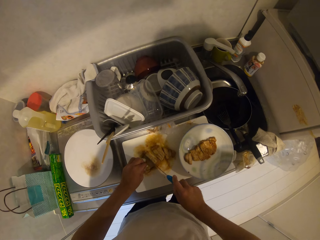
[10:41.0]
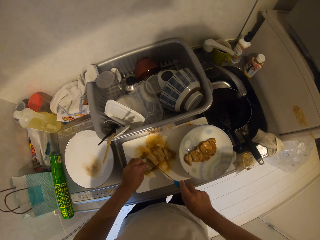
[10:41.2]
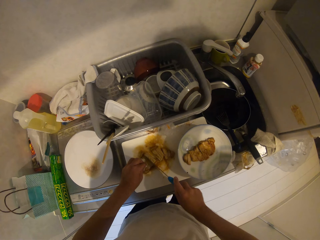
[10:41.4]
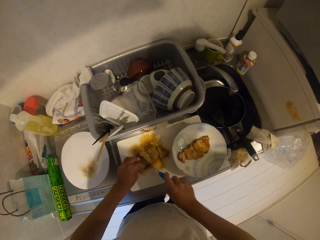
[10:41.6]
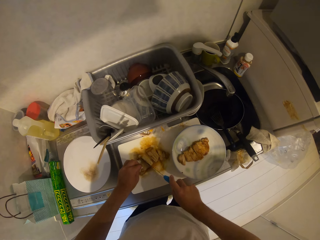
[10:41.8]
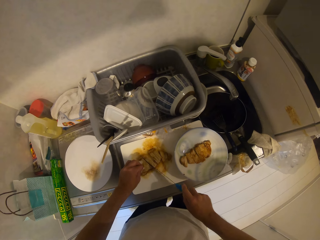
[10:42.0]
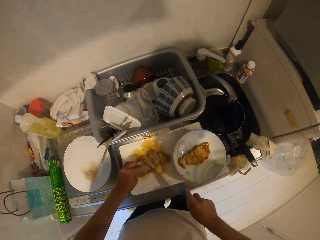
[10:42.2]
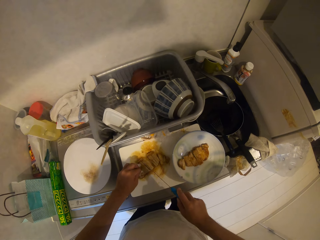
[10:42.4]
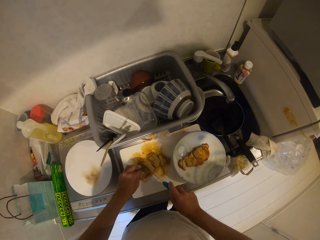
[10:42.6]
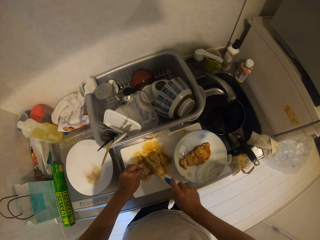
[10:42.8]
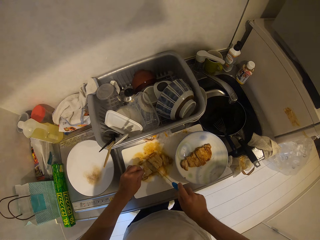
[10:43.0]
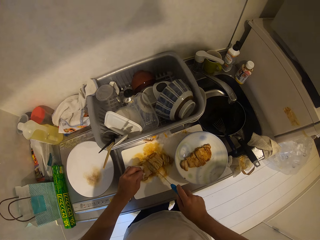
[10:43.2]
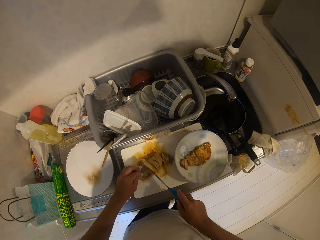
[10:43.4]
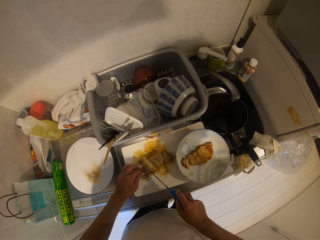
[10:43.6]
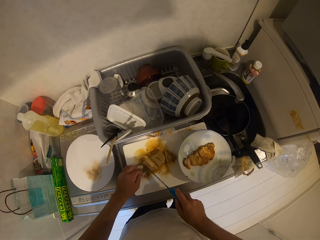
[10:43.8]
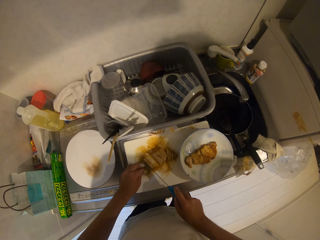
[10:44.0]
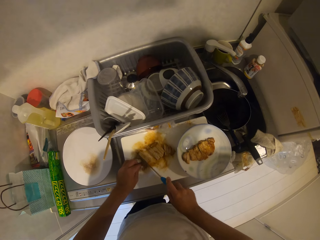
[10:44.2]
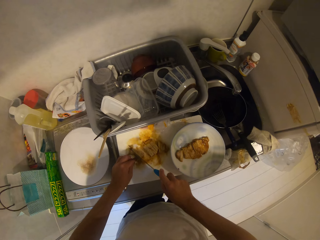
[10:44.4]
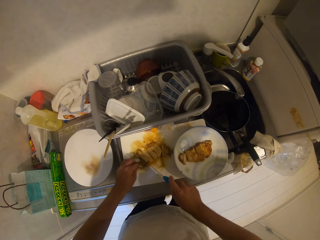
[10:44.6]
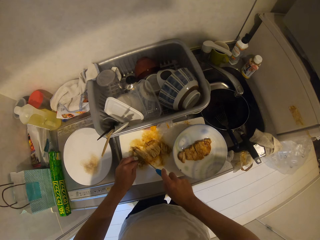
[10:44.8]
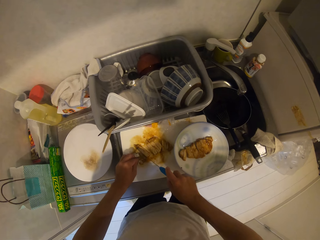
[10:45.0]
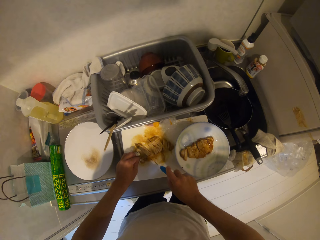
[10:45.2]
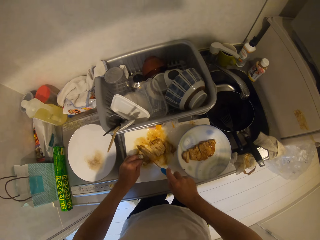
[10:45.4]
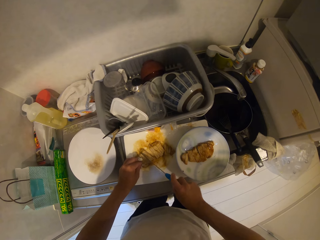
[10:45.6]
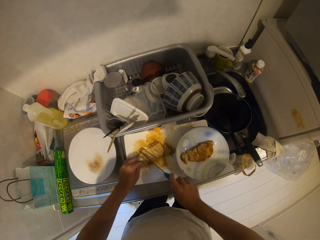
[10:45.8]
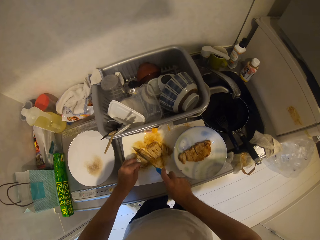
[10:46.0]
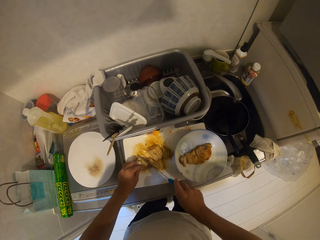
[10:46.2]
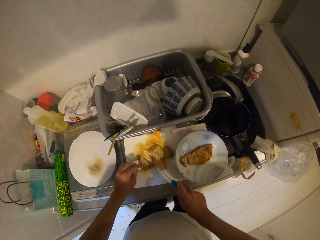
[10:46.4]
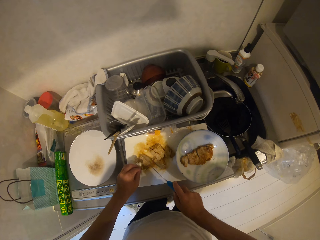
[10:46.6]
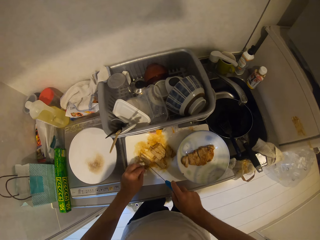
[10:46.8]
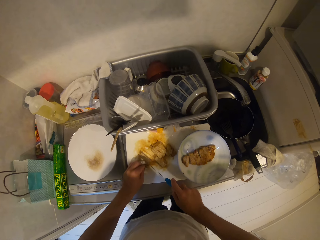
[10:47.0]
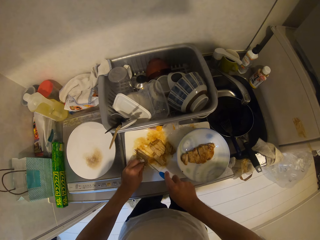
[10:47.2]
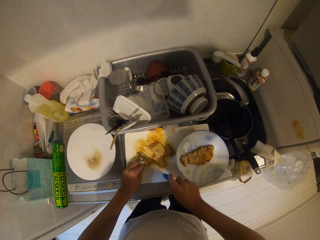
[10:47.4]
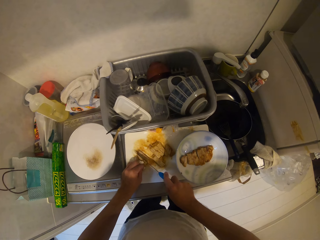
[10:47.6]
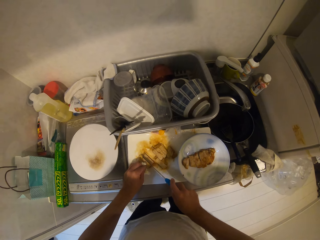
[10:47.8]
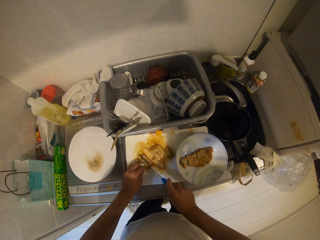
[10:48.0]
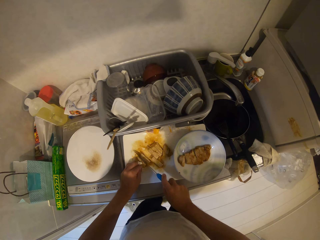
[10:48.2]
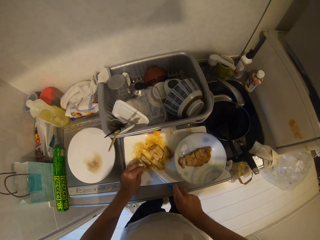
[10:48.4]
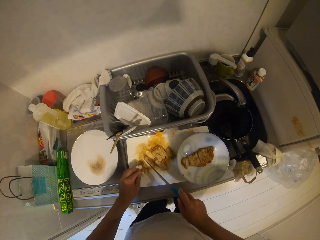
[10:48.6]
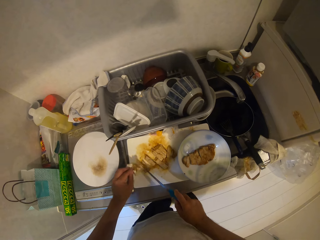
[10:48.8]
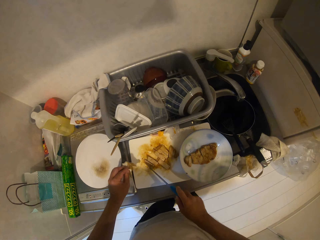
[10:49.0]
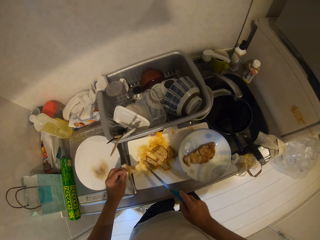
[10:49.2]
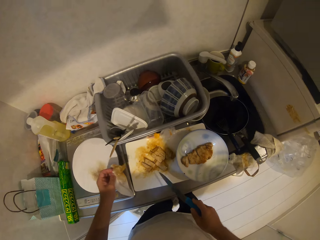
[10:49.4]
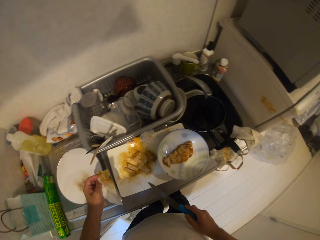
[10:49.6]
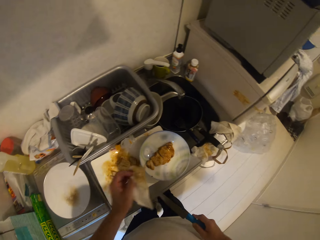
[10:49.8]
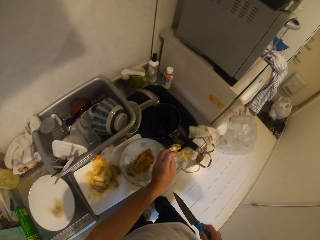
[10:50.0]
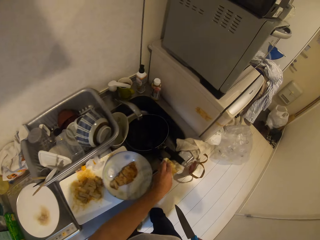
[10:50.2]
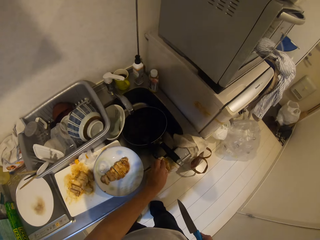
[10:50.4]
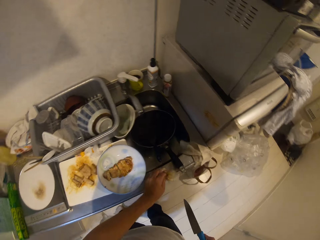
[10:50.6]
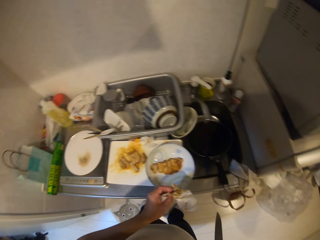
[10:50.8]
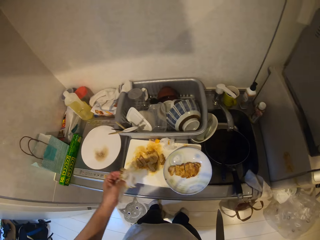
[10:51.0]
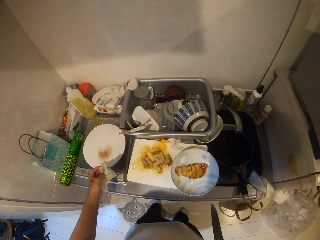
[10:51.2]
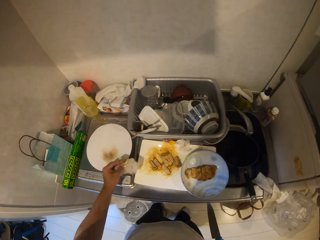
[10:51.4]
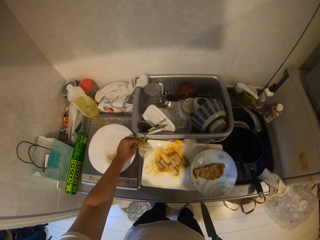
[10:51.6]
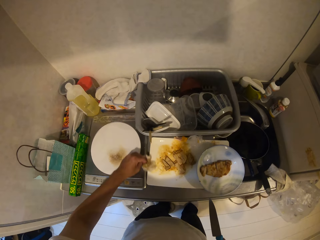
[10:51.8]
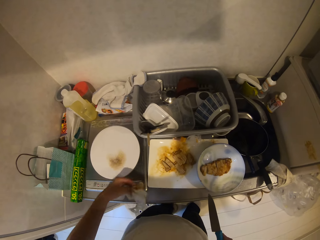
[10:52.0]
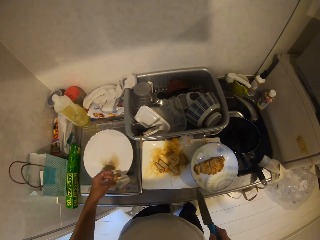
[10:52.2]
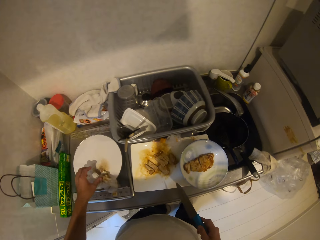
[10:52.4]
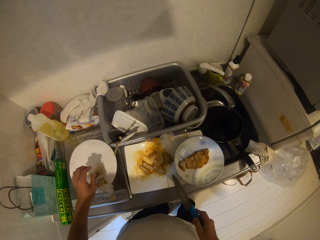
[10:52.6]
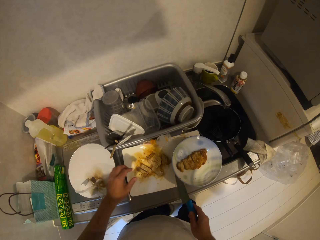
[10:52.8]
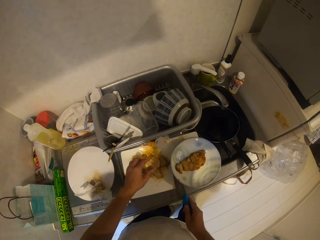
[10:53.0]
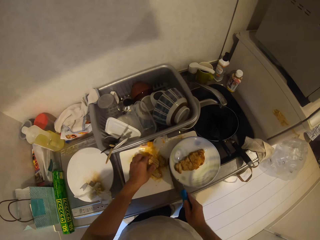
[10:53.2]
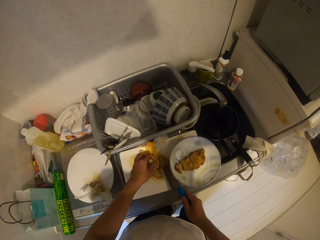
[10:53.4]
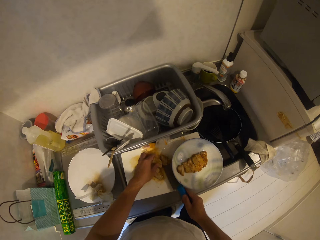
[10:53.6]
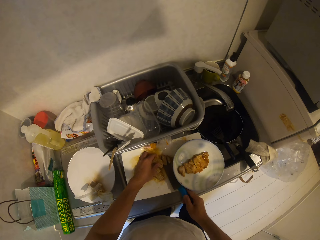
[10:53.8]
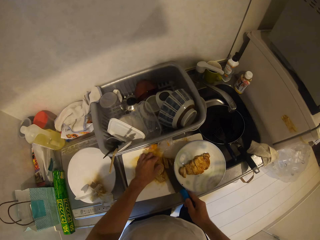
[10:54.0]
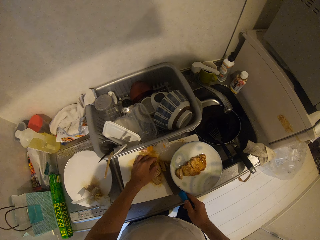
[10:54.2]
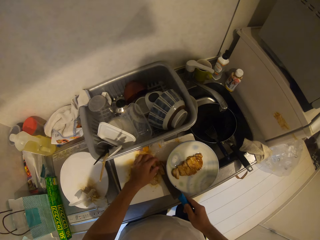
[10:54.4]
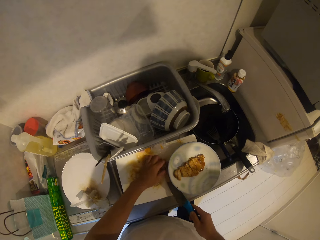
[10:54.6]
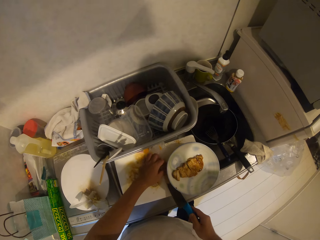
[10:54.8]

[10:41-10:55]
The camera wearer lifts up the tissue from the meat. He picks up the tissues from the kitchen sink with his left hand. He puts away the serviette. He swipes the chopping board with the tissues. He drops the tissues on the cooker with his left hand. He packs some meats with his left hand and the knife from the chopping board.

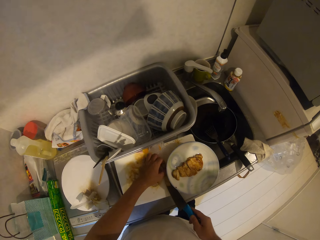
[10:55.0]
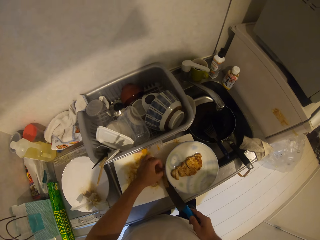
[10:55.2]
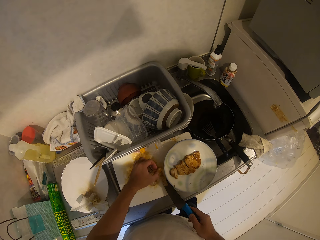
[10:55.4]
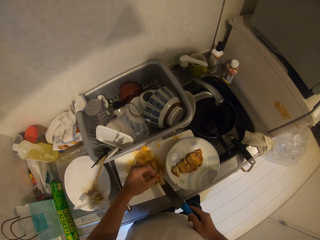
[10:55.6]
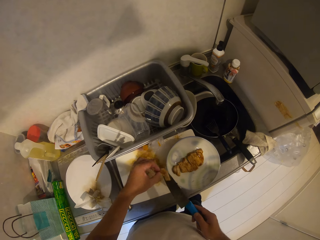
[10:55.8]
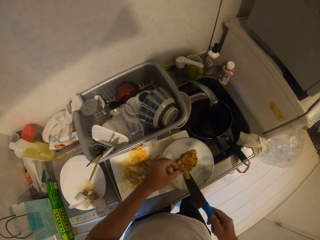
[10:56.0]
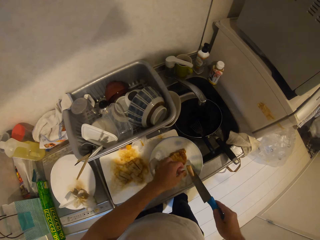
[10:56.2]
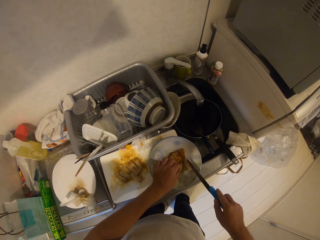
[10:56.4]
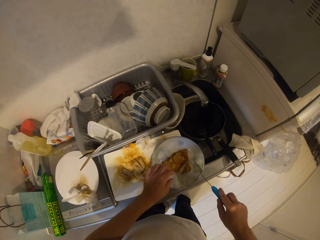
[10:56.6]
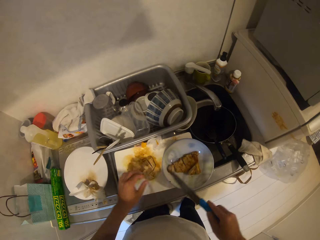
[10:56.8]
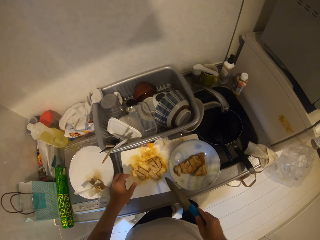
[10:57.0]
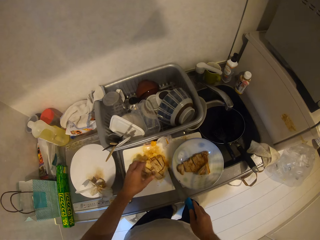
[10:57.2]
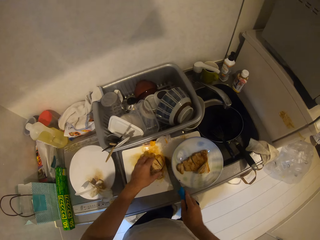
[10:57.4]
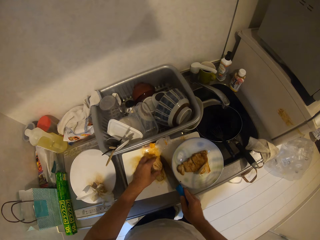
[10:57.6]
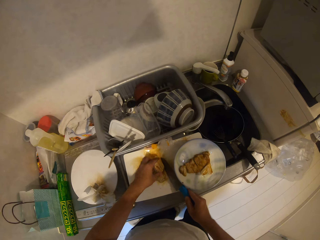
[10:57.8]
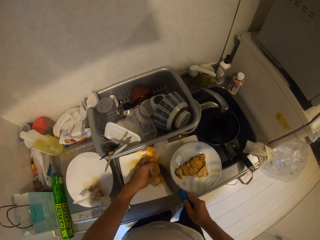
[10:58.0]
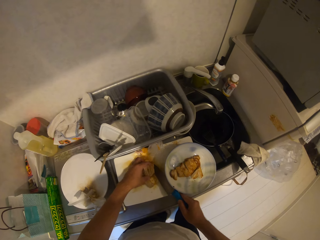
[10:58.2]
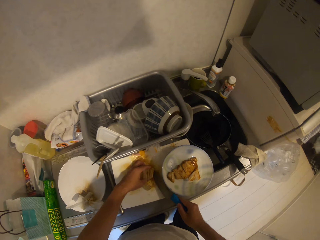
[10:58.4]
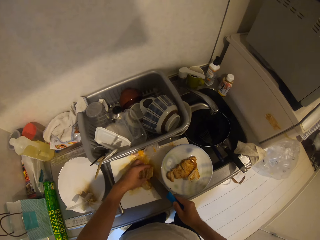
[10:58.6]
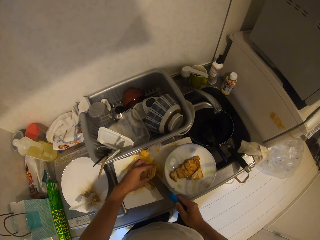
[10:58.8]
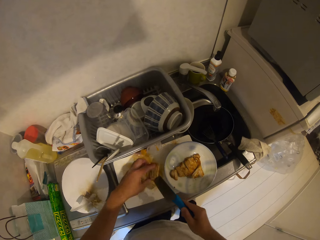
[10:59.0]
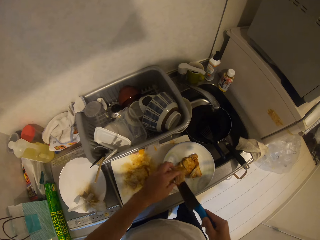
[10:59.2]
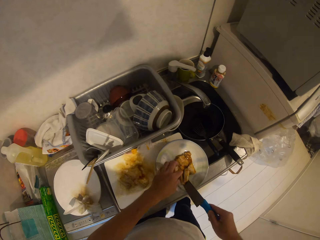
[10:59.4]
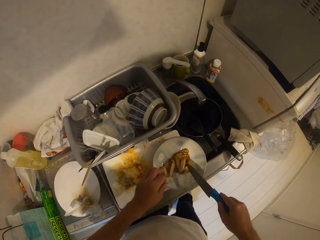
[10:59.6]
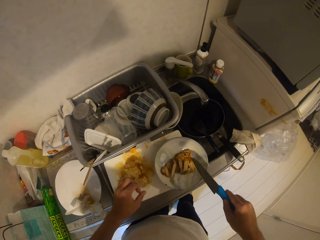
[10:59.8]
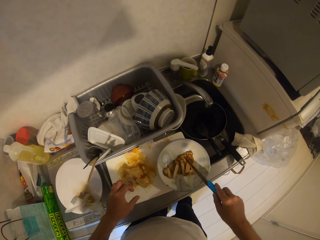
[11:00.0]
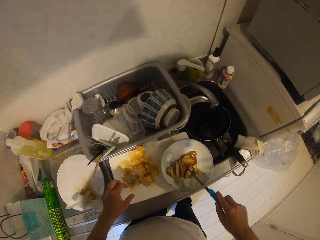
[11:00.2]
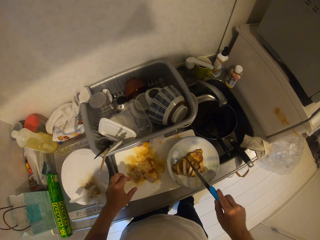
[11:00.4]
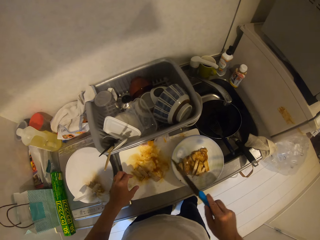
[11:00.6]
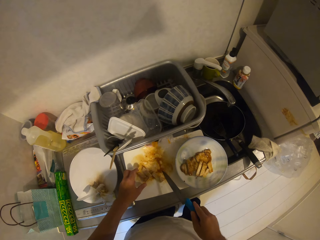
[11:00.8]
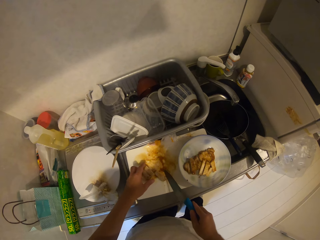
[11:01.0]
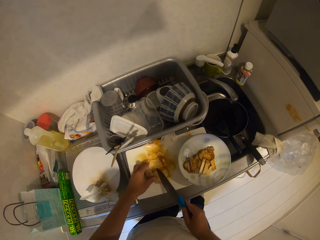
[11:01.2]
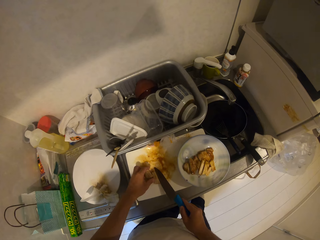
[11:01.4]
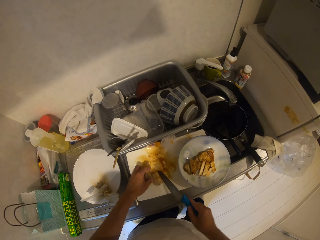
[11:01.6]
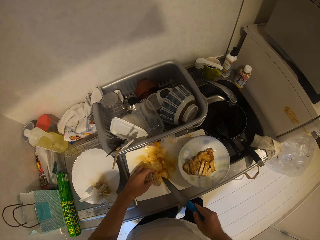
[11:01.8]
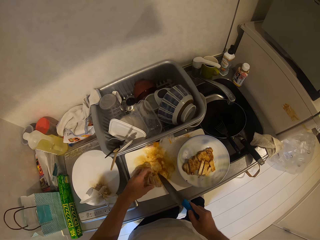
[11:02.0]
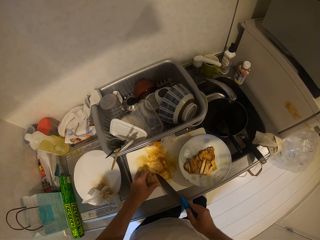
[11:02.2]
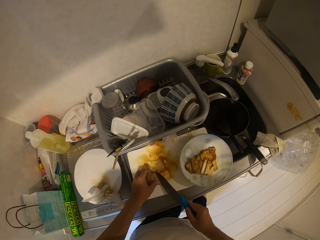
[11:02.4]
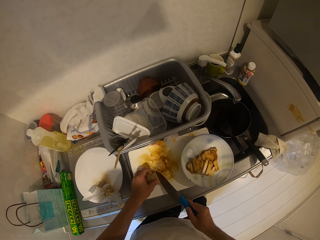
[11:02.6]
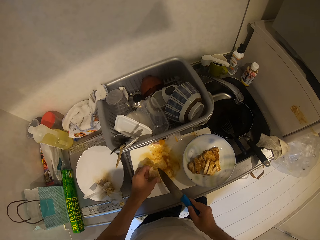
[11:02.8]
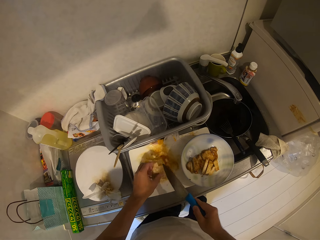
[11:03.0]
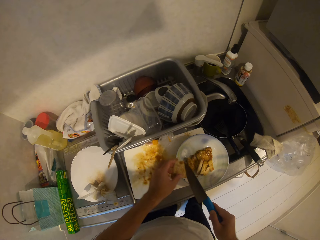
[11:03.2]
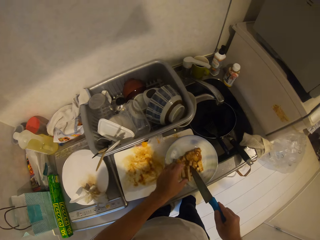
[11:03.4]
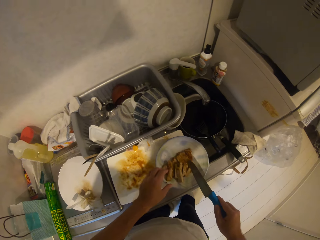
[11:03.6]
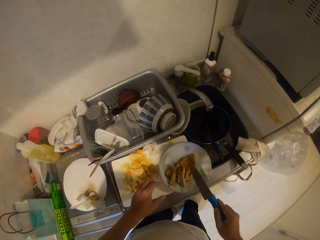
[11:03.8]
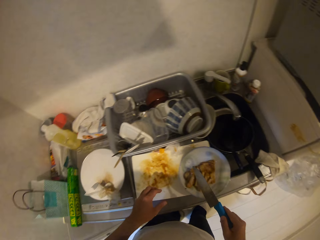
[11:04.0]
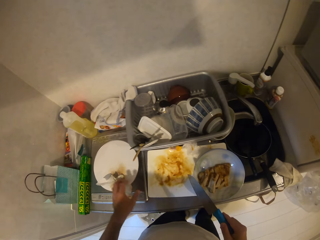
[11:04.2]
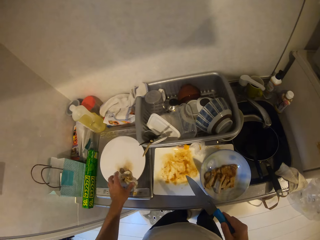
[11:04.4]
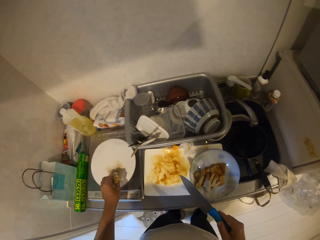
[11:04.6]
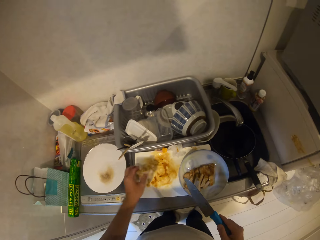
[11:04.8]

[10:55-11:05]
The camera wearer drops the meats into the plate. He packs some meats with his left hand and the knife from the chopping board. He drops the meats into the plate. He moves the meats into the plate with the knife. He packs some meats with his left hand and the knife from the chopping board. He drops the meats into the plate. He picks up the tissues on the cooker with his left hand.
